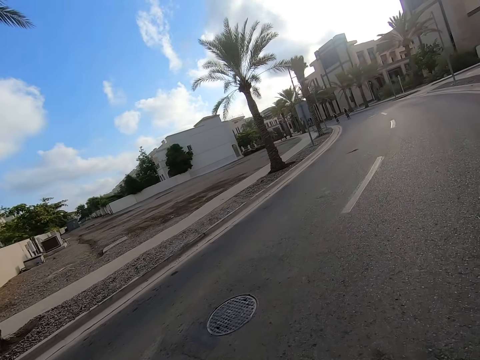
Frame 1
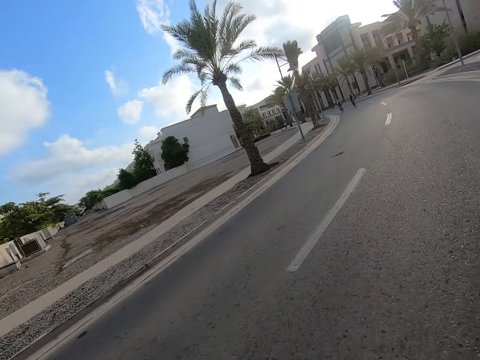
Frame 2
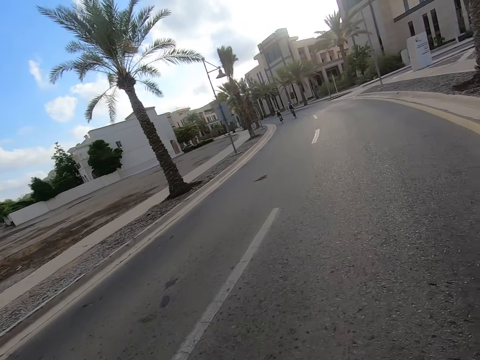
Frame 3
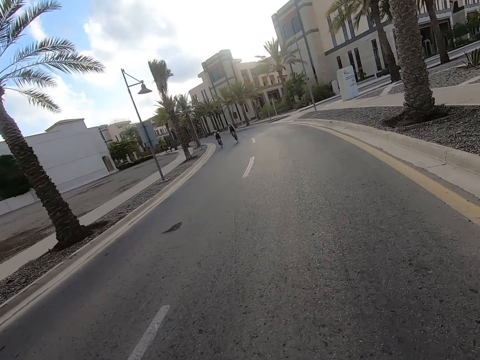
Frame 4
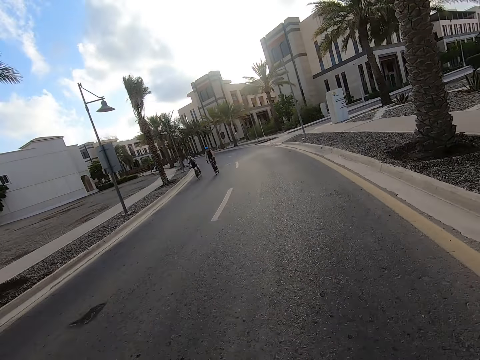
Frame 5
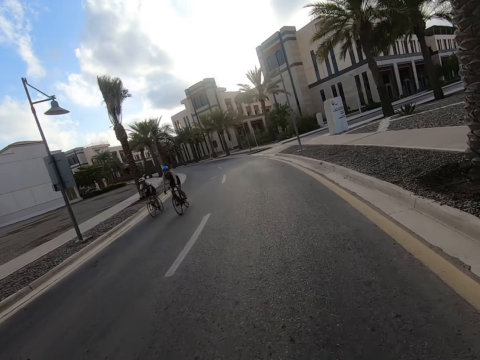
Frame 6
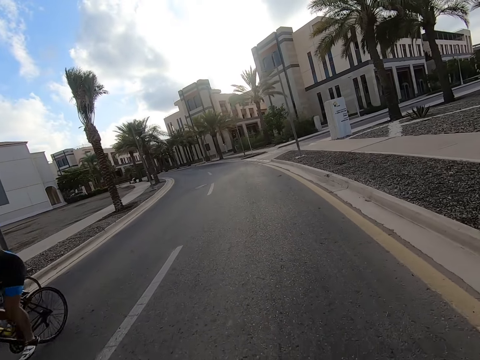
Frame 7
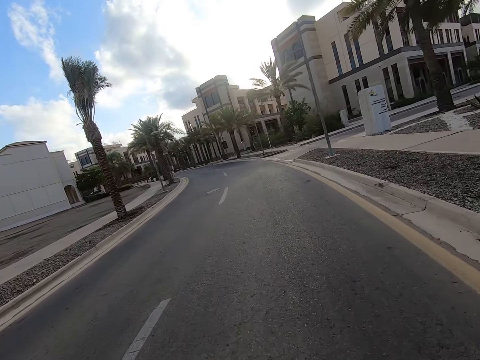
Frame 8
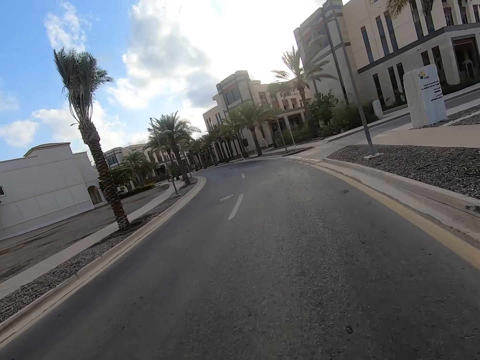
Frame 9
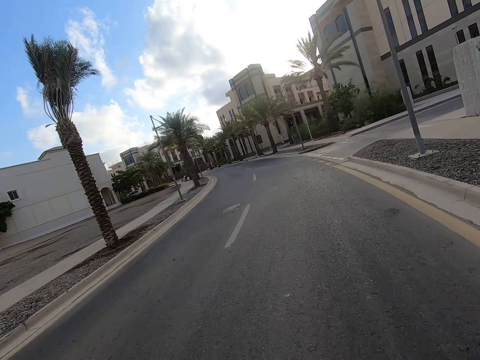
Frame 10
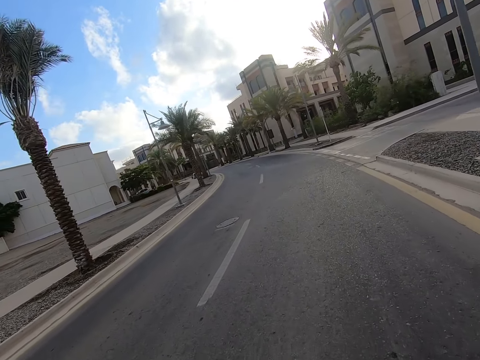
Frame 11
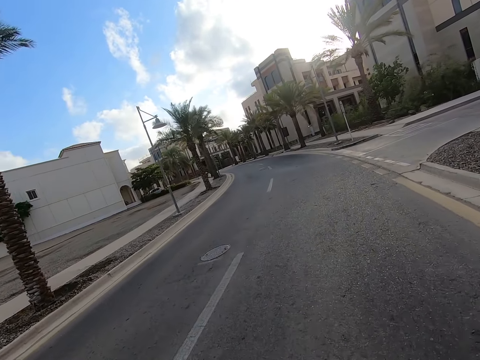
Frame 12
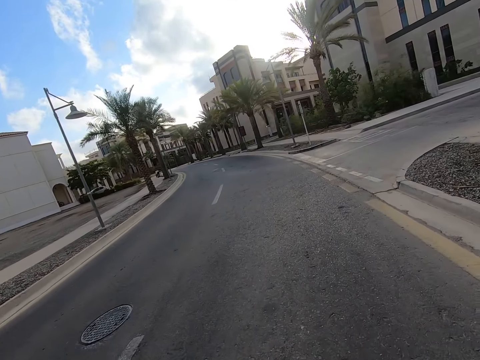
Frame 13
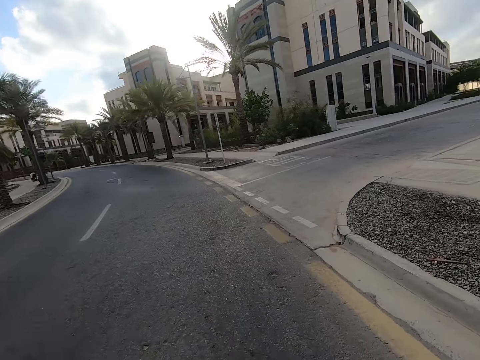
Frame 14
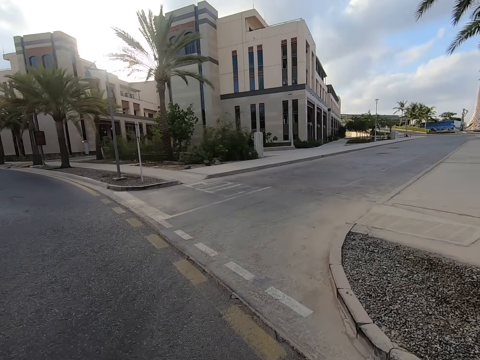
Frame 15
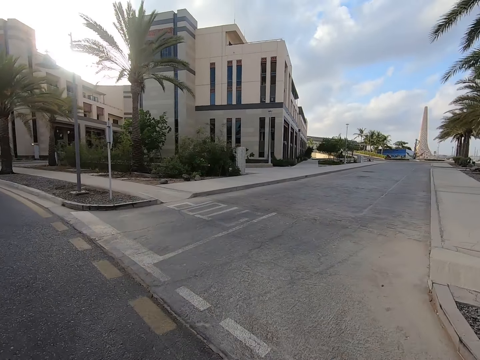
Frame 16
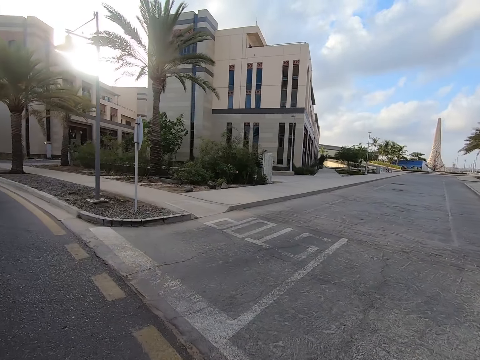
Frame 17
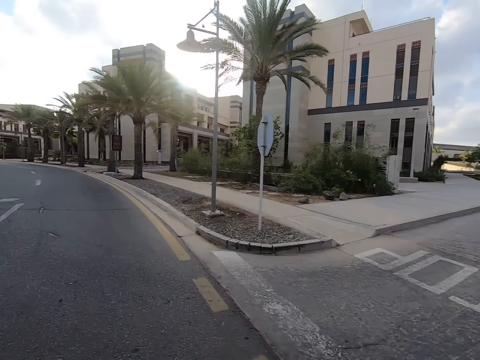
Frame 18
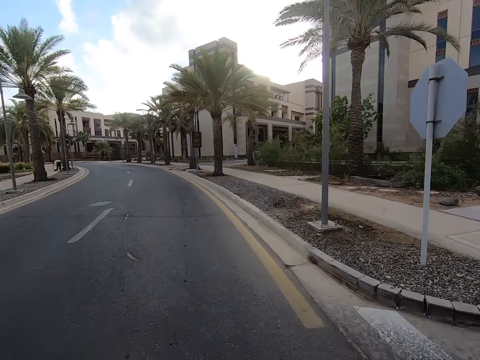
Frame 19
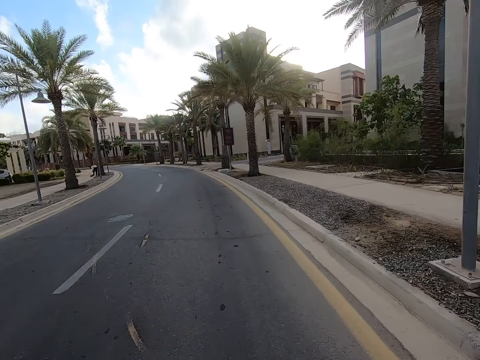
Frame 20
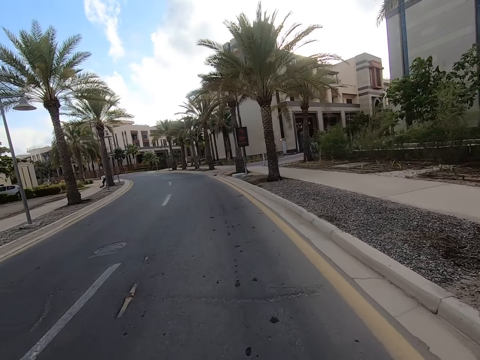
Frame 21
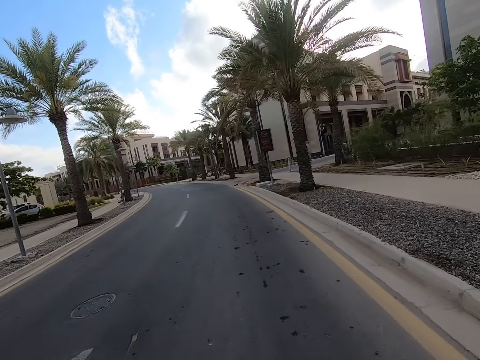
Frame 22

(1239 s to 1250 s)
A man rides a bicycle on the road. Another man rides a bicycle on the road. The camera wearer rides a bicycle on the road.

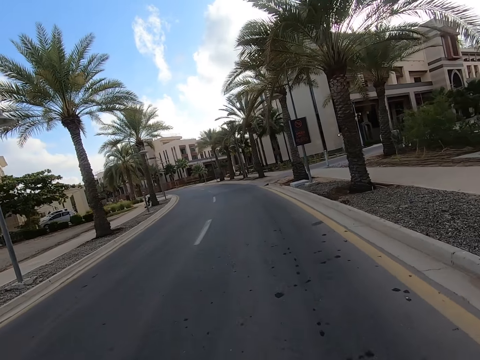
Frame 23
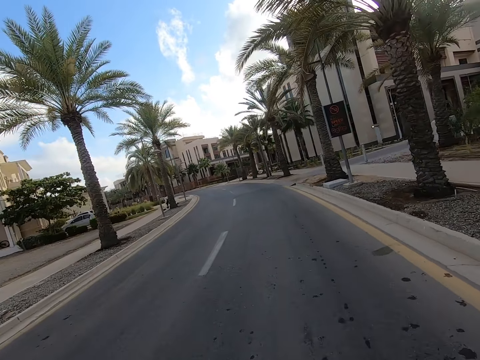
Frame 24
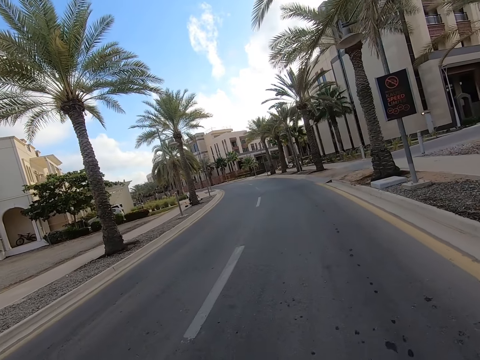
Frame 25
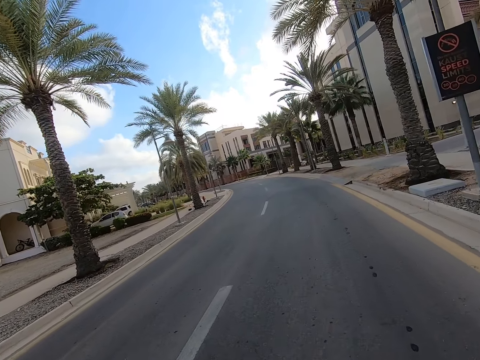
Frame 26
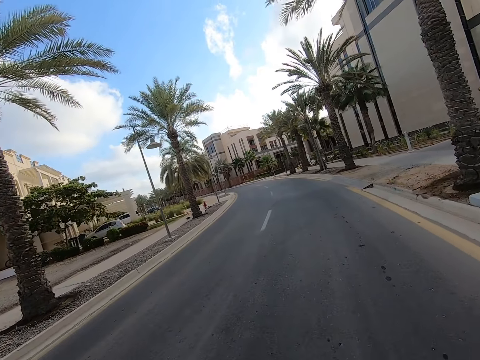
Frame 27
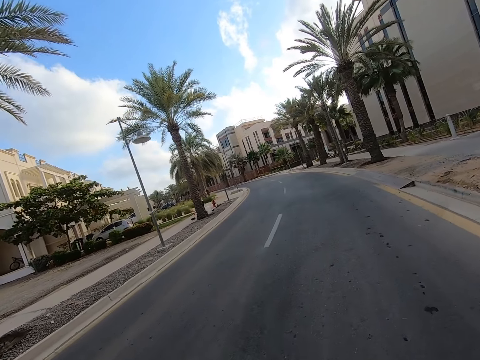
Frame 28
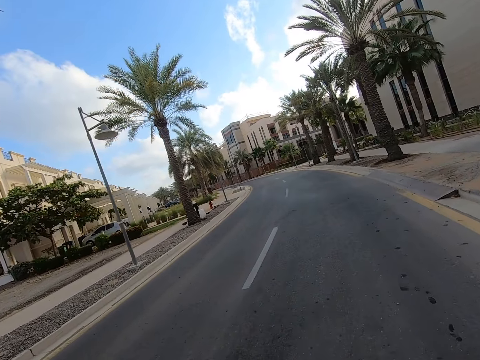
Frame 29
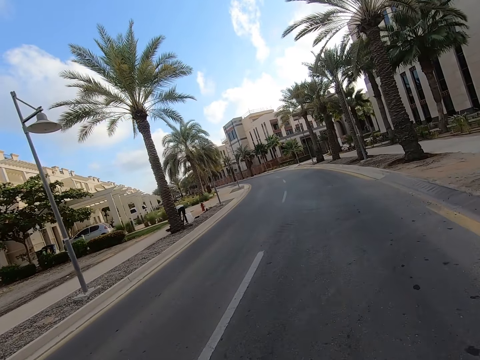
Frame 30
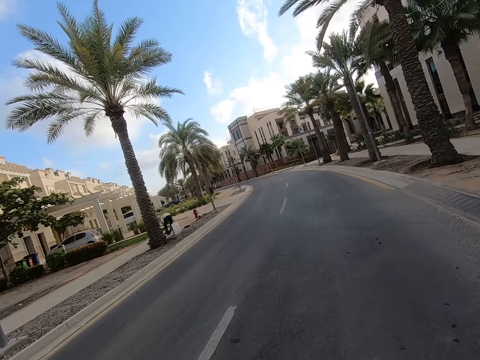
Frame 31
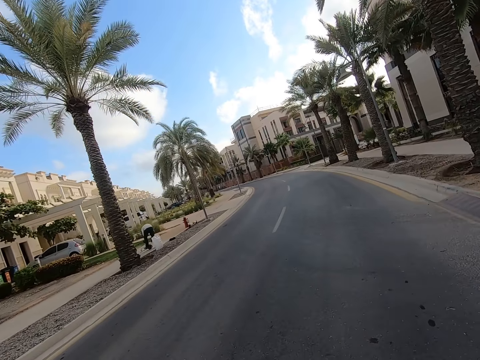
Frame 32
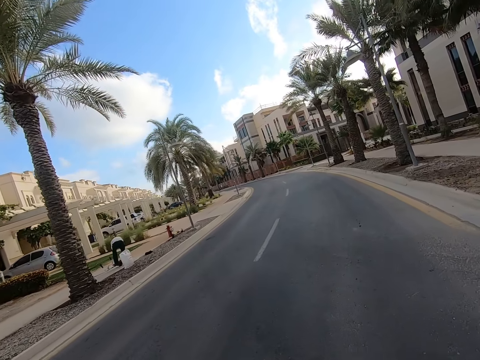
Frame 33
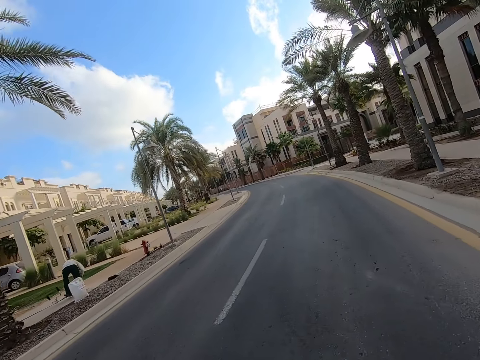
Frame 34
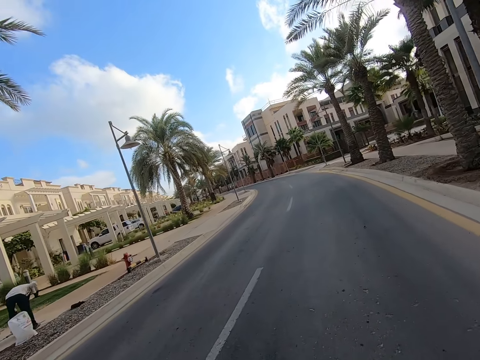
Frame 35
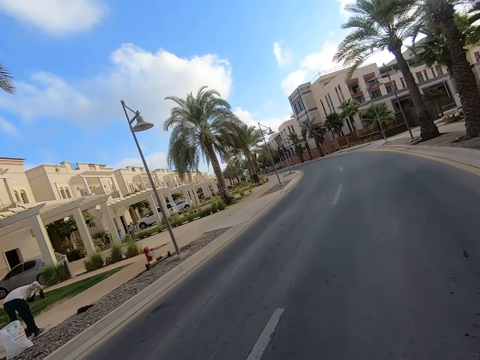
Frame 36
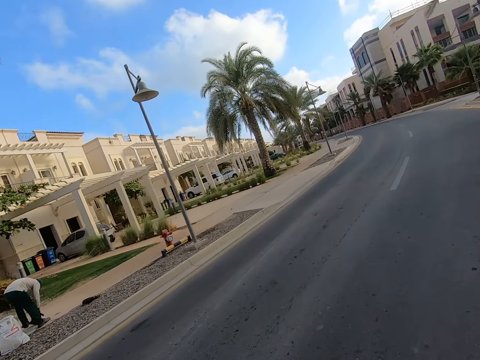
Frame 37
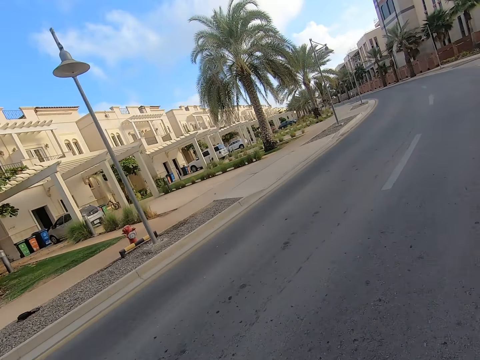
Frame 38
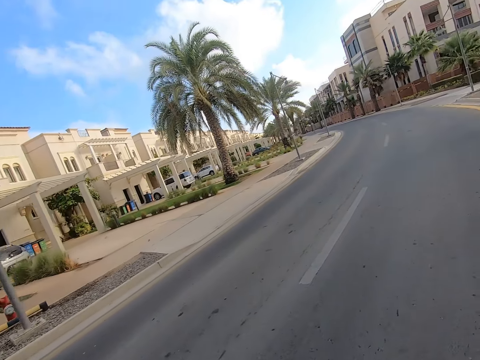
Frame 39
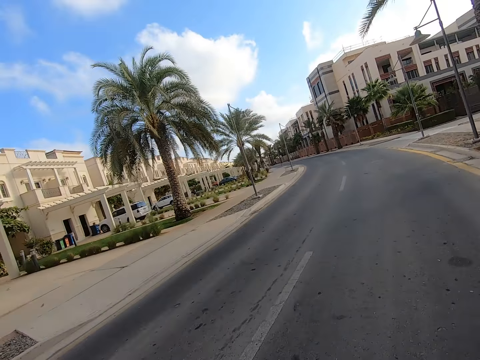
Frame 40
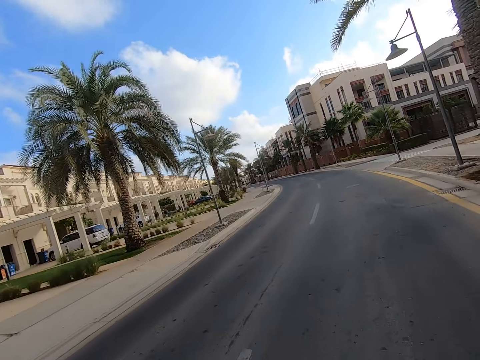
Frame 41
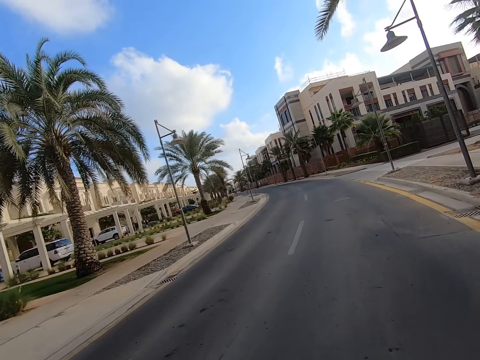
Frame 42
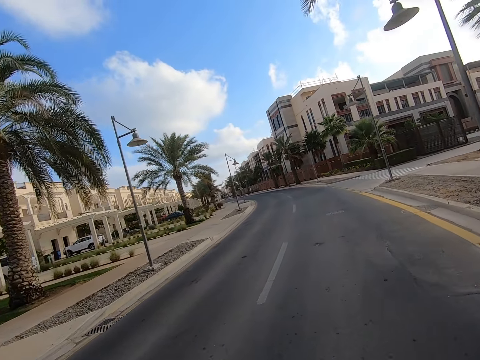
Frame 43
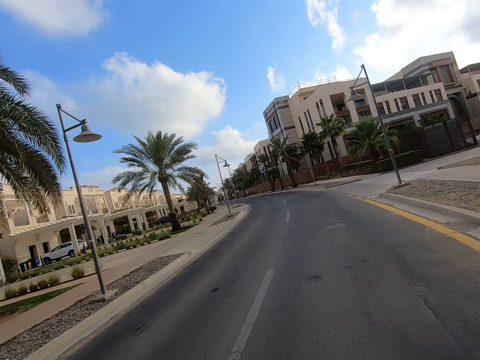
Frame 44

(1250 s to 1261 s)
A man bends. The camera wearer rides a bicycle on the road.

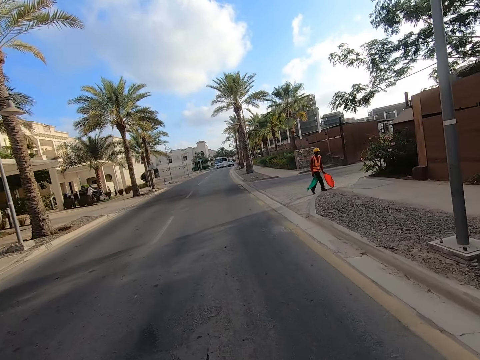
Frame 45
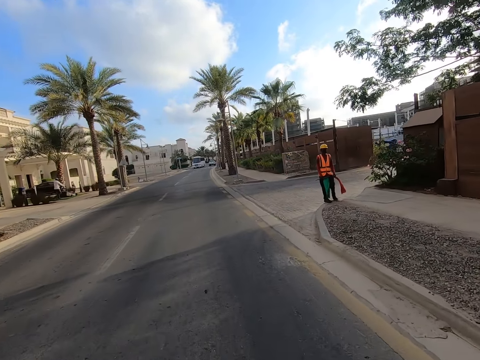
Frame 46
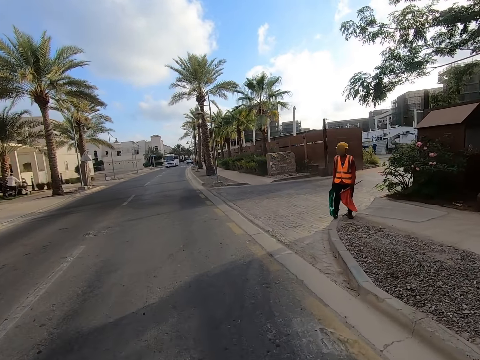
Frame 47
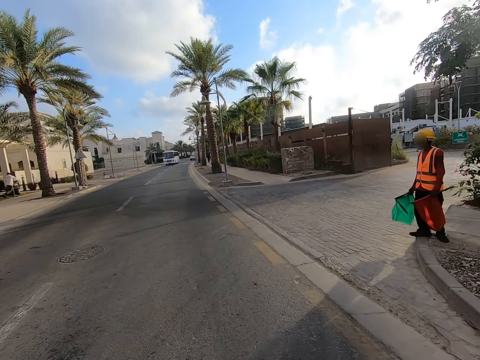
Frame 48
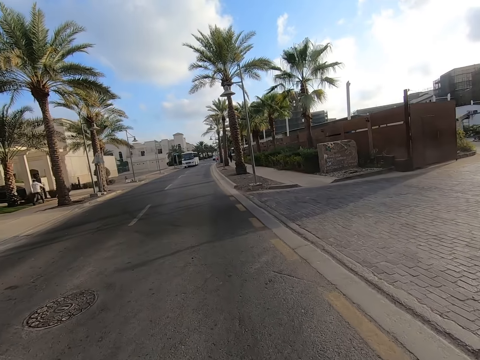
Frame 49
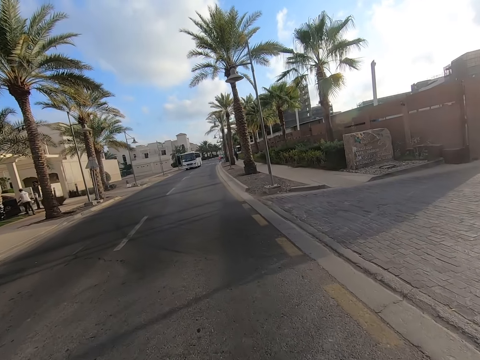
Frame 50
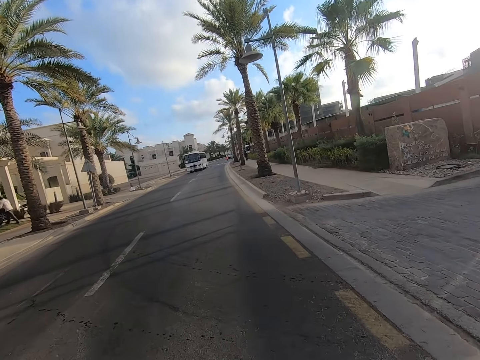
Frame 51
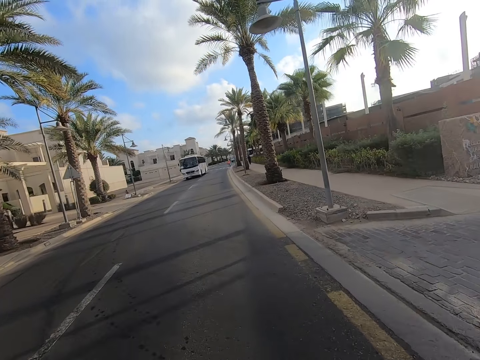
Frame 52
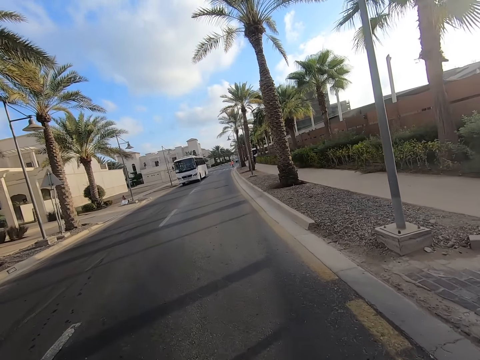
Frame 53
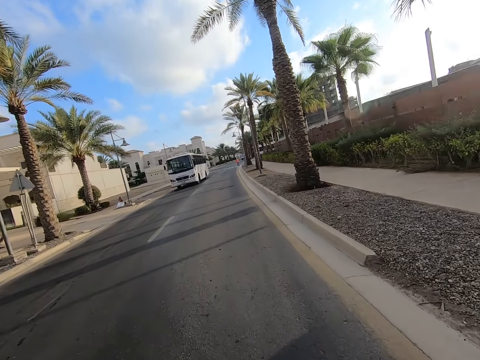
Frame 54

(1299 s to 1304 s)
A man stands near the road.
